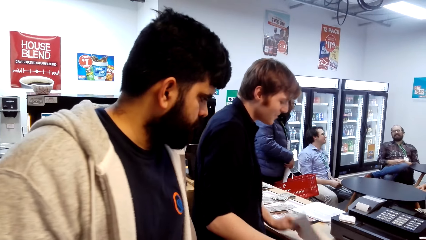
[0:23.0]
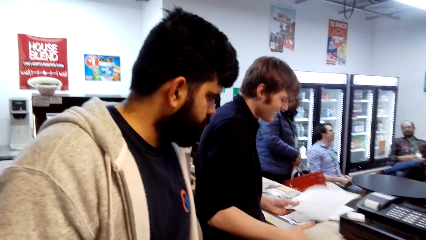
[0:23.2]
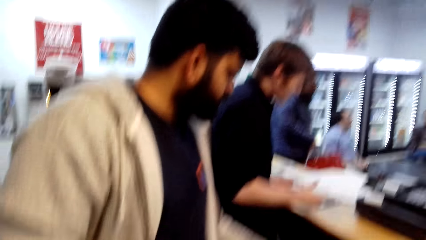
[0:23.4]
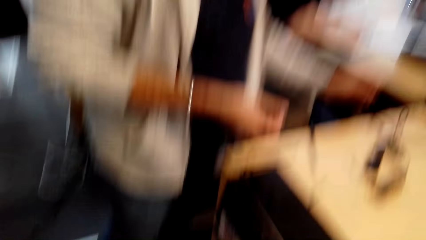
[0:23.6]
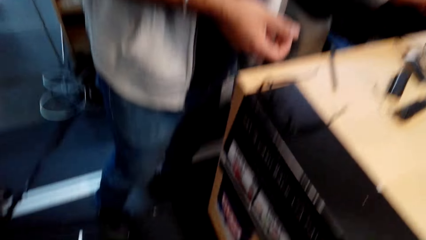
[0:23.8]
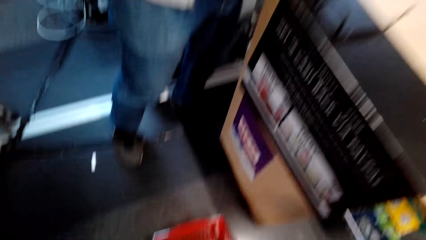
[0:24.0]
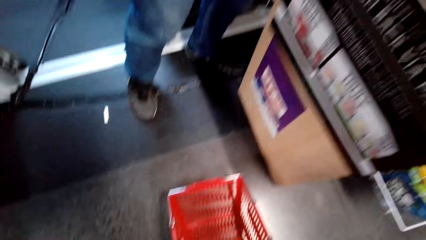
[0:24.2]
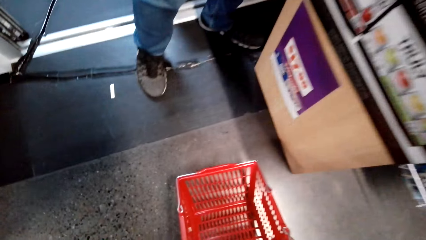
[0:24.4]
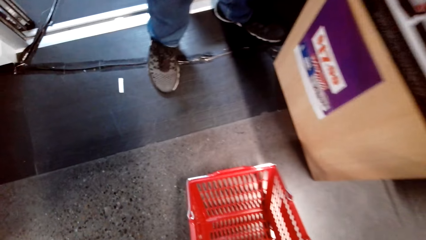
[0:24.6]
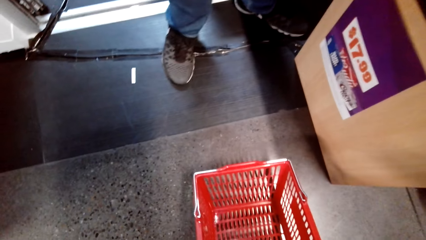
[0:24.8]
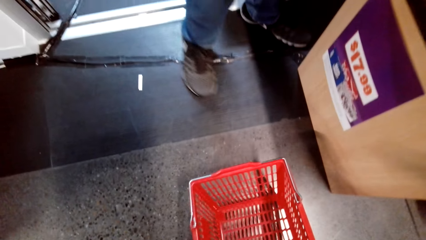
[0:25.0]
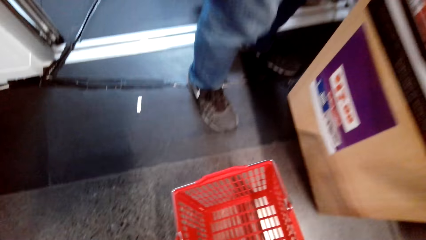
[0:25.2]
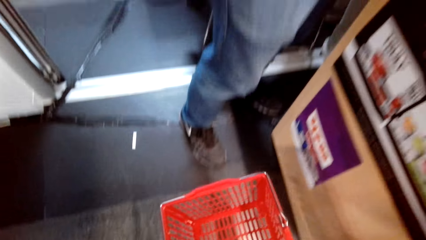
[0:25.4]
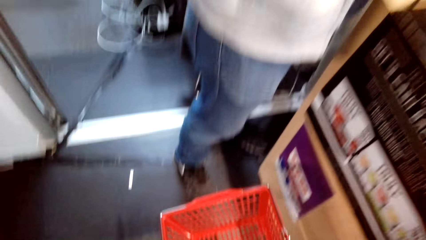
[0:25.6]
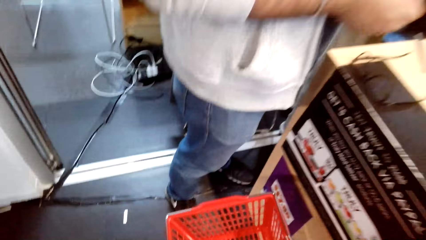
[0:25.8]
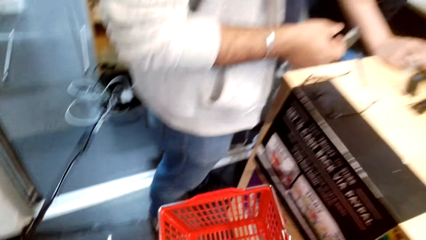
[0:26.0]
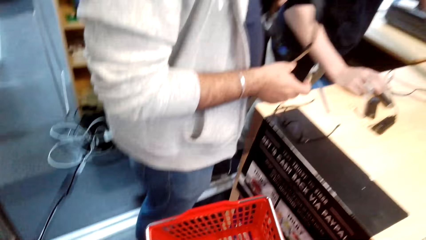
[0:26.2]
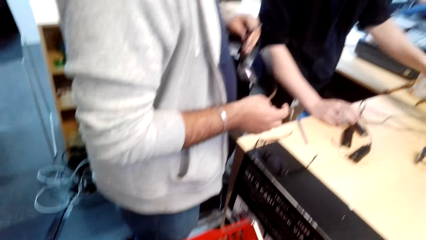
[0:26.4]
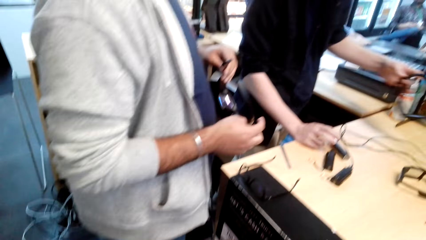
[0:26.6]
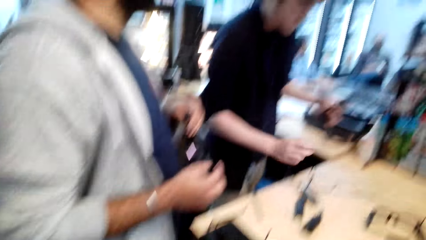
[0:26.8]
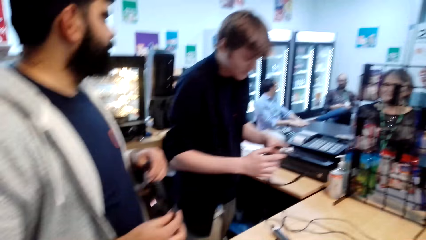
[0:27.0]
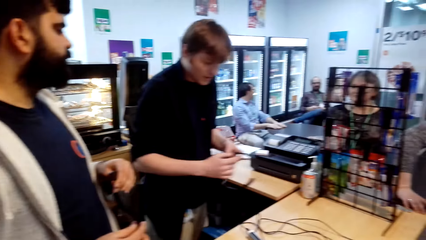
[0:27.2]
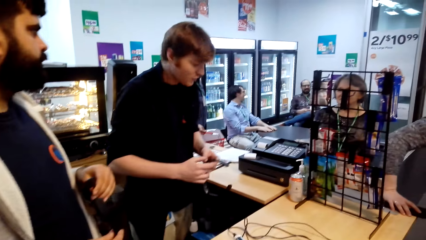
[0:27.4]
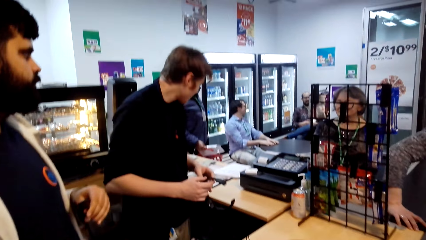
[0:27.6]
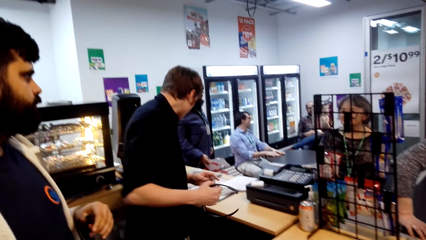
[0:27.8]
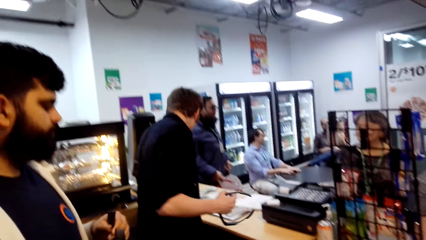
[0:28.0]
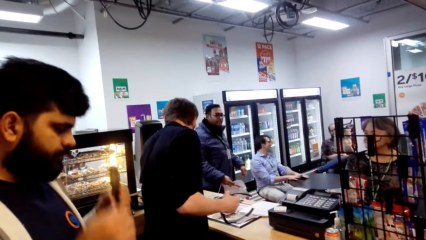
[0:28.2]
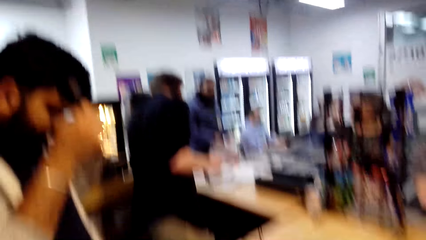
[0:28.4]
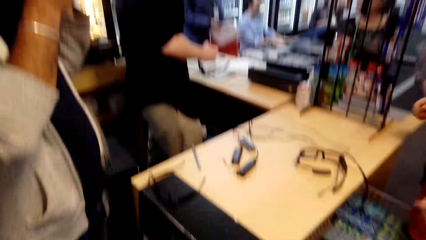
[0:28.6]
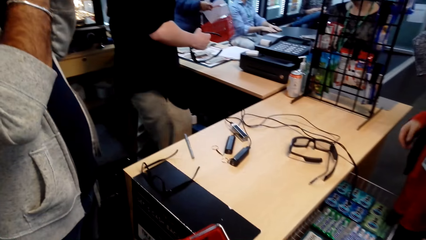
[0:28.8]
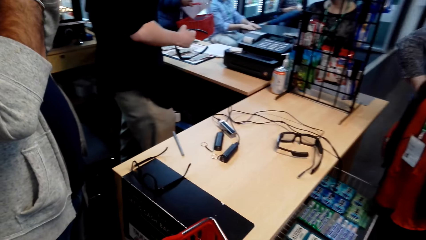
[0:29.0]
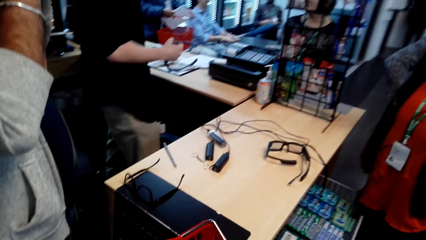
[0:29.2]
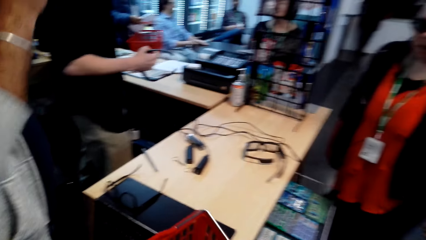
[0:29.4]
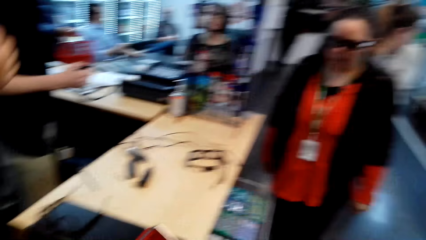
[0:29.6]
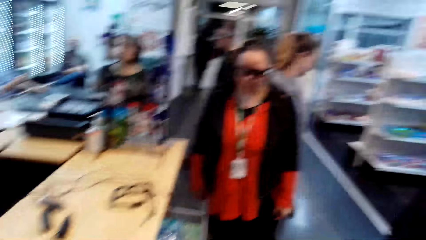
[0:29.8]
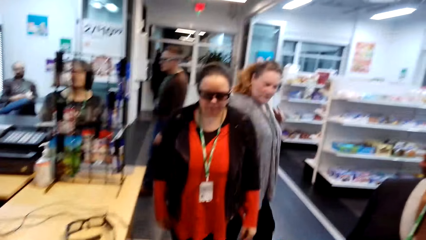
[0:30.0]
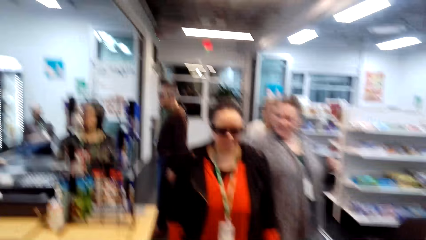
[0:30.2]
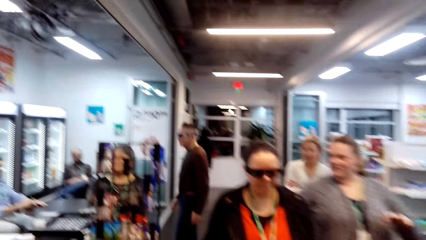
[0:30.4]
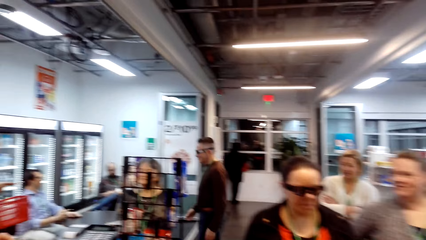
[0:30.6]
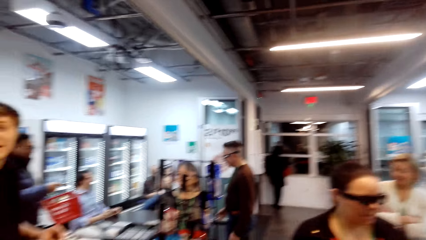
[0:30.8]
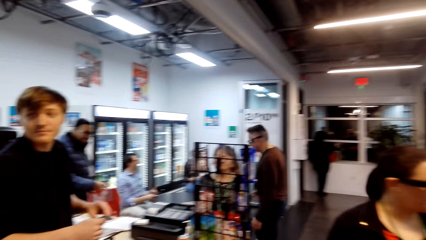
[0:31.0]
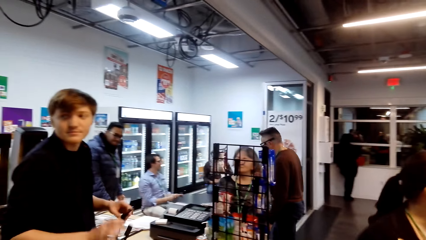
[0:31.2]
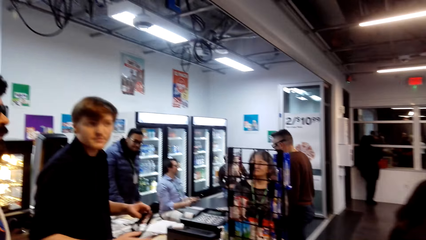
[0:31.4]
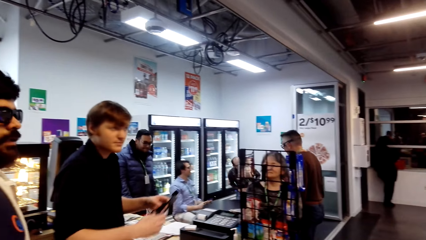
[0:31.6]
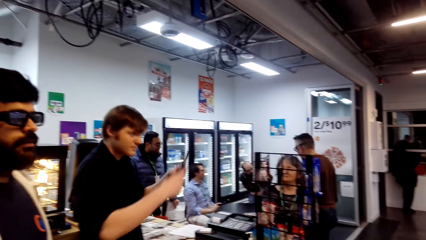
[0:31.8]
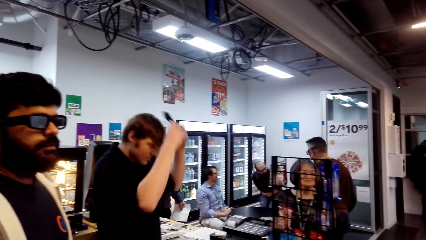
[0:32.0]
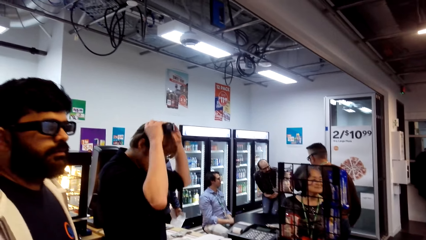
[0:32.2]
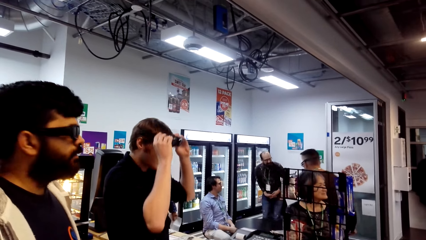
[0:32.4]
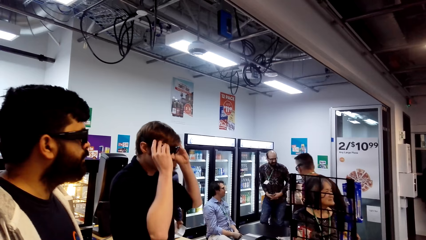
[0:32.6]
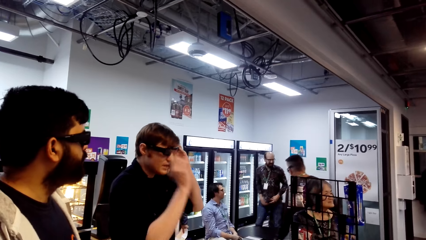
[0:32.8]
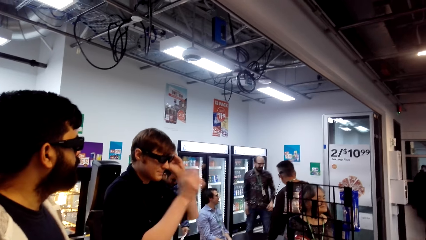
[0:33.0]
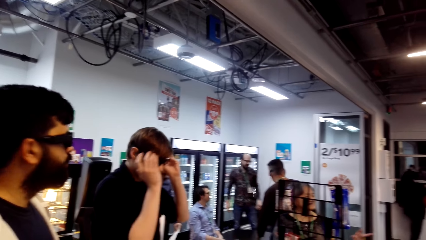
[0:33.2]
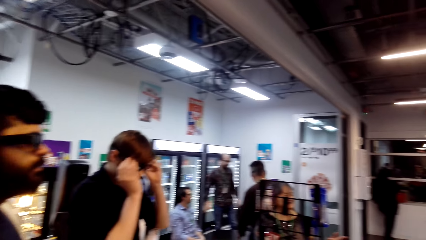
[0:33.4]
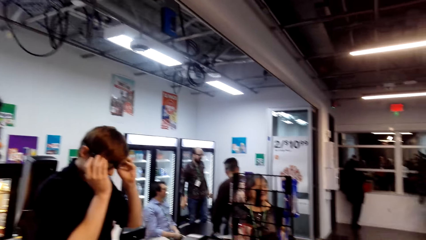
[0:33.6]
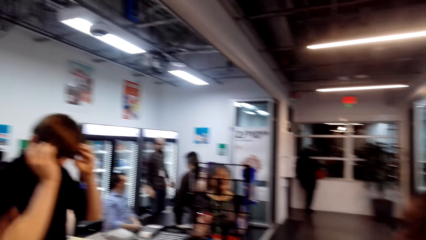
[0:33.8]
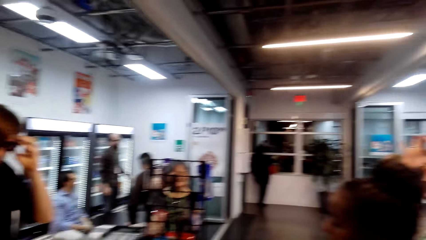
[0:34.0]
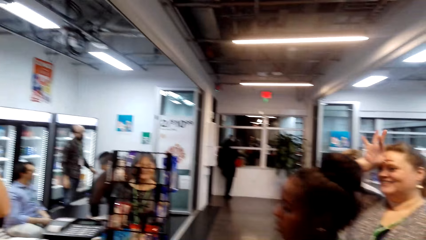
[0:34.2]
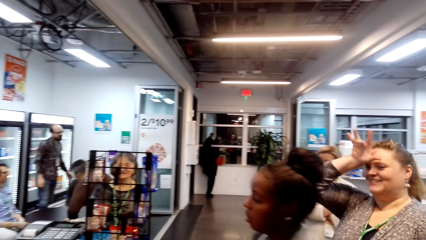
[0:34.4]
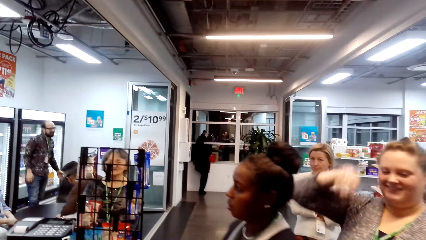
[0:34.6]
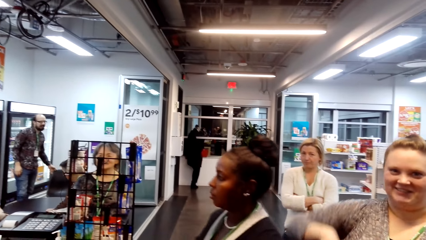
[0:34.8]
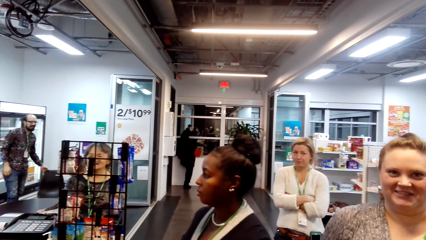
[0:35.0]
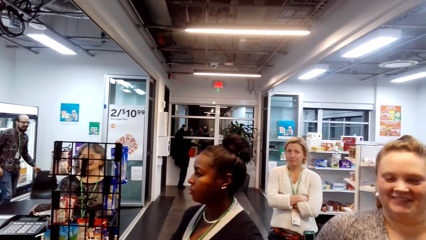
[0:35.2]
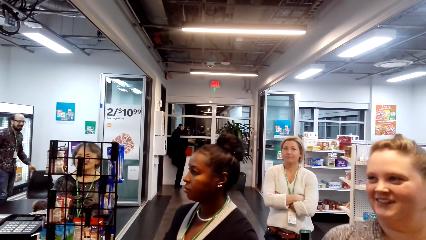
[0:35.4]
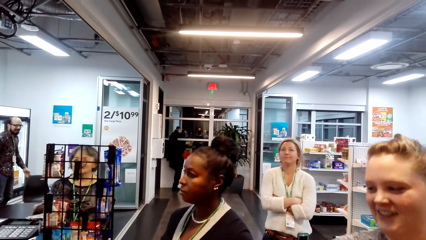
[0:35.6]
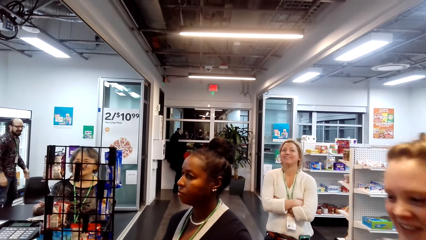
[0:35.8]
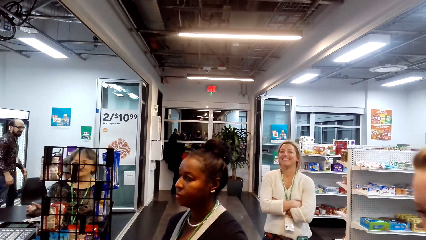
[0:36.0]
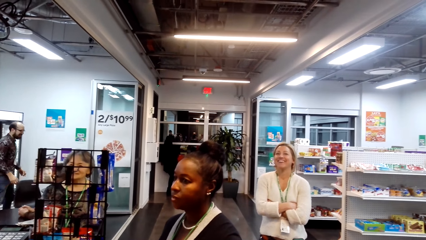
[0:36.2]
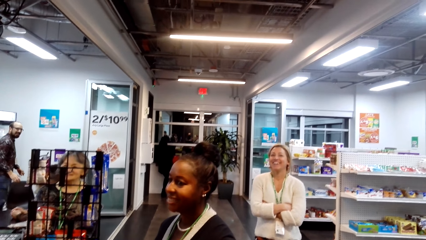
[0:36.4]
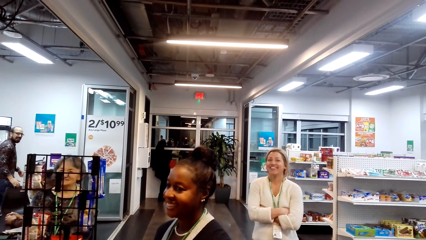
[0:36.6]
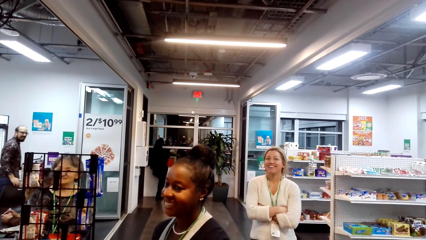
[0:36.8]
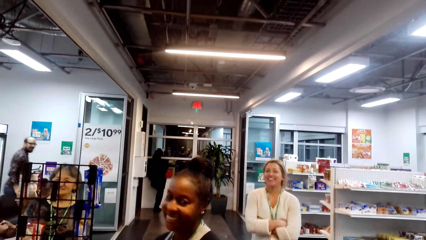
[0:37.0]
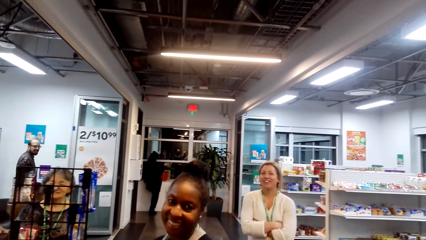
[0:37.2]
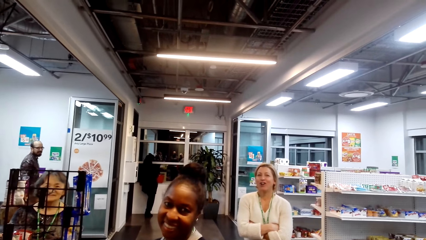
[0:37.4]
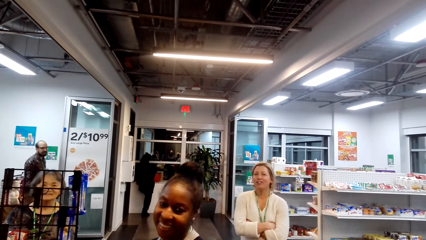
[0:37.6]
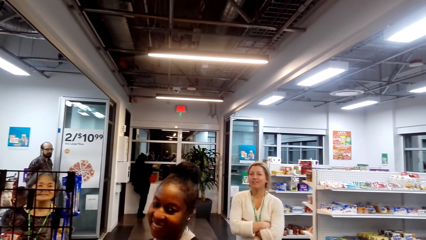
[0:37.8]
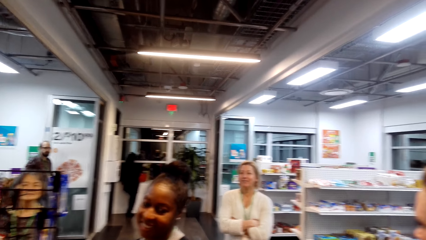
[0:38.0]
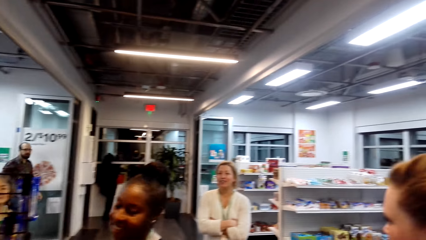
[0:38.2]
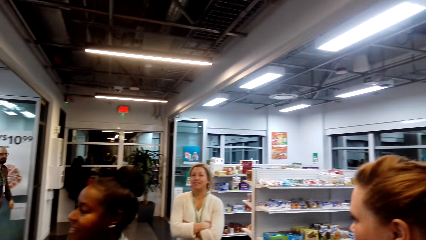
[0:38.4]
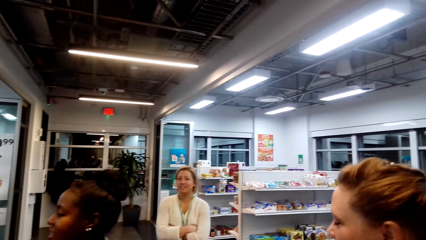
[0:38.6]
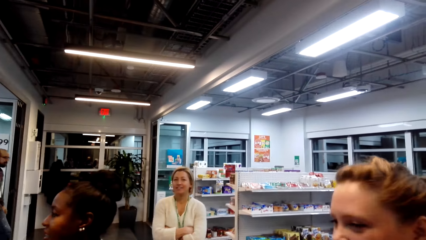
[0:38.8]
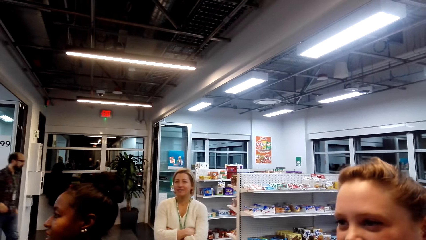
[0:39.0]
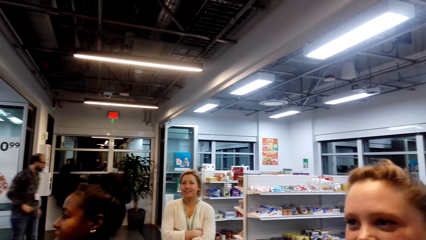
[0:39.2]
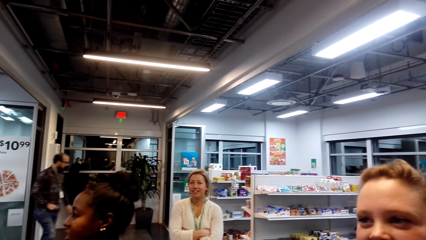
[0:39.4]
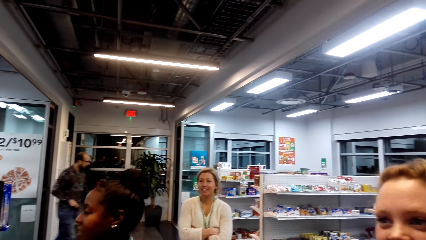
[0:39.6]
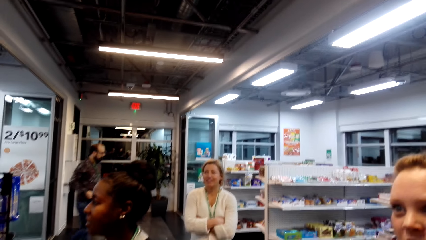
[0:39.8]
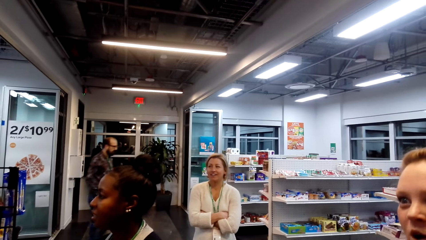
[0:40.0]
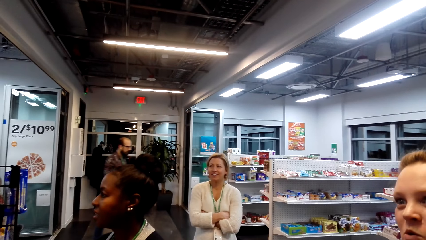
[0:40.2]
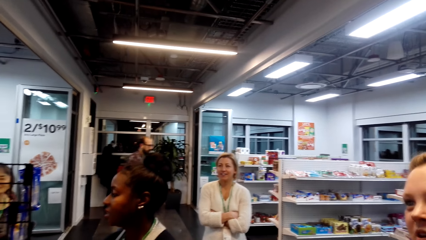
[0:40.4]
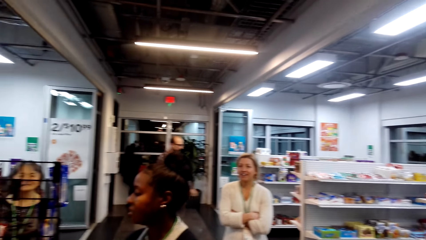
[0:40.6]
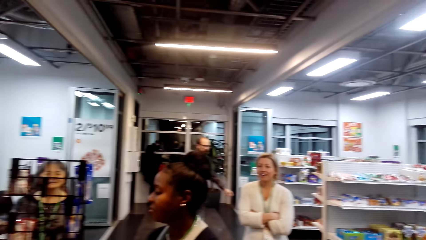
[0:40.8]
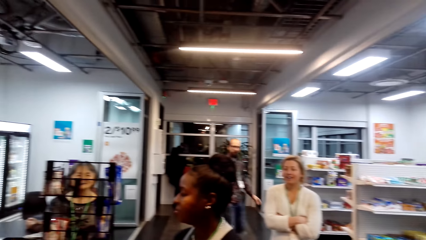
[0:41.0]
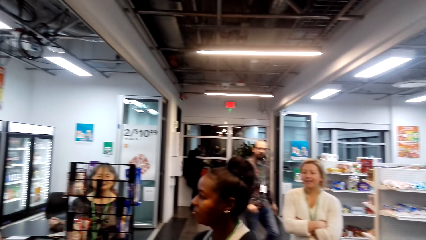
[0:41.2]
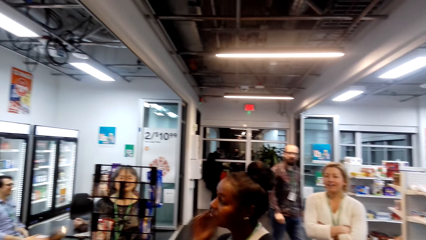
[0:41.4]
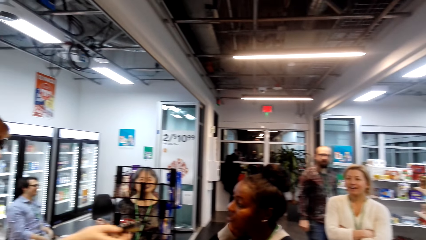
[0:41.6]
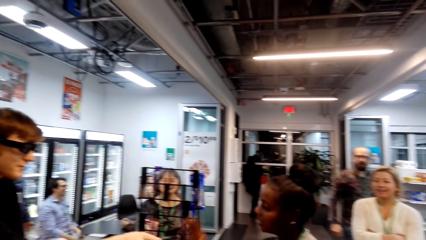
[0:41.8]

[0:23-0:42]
A man checks a side. The camera wearer picks up a shopping basket. Another man holds the spex. The first man puts on the spex. The camera wearer looks around the store. A woman walks around. The second man puts on the spex. Another woman smiles at the second man. A third man walks around.
